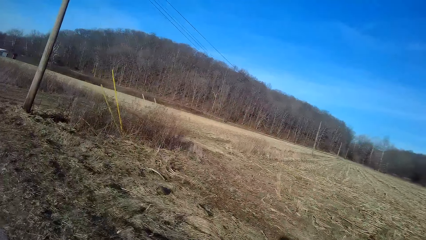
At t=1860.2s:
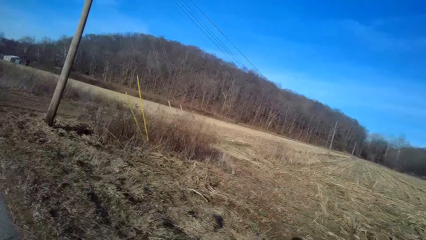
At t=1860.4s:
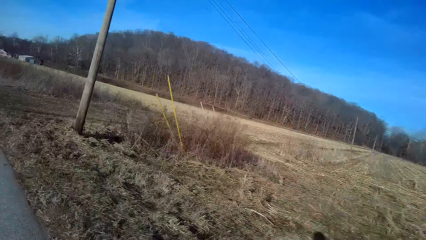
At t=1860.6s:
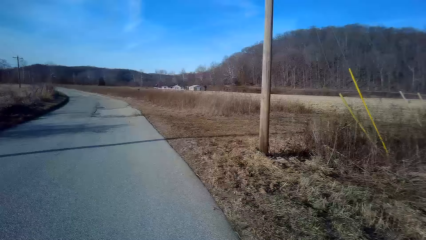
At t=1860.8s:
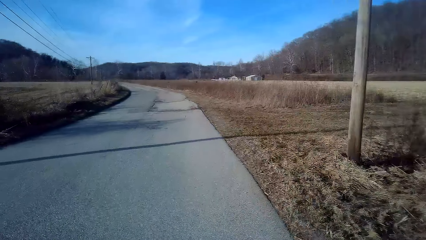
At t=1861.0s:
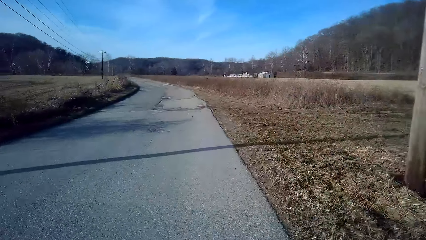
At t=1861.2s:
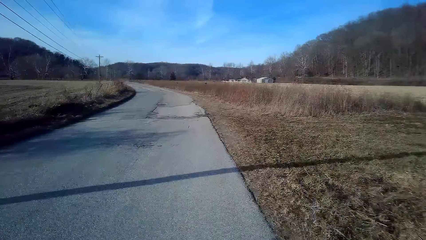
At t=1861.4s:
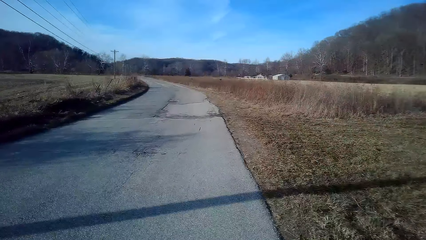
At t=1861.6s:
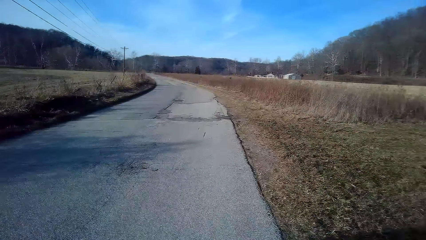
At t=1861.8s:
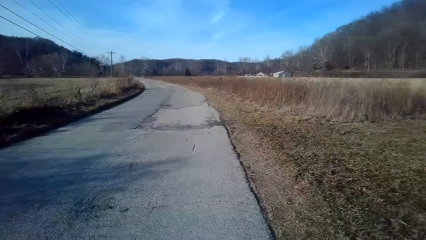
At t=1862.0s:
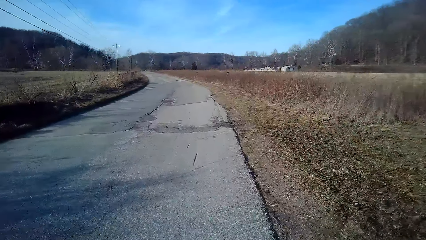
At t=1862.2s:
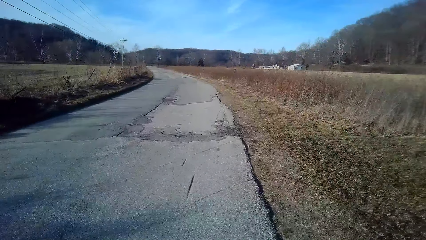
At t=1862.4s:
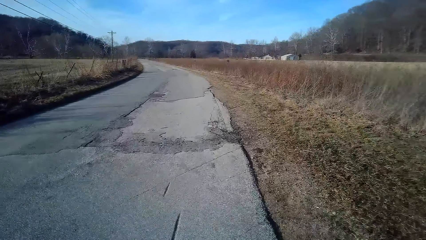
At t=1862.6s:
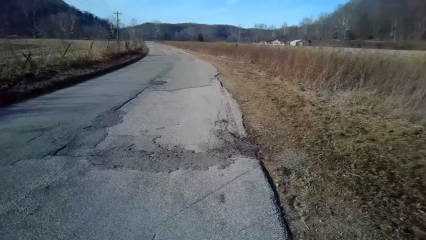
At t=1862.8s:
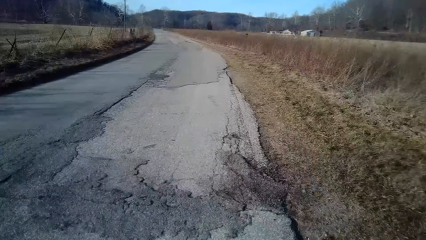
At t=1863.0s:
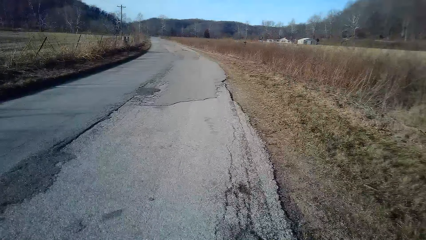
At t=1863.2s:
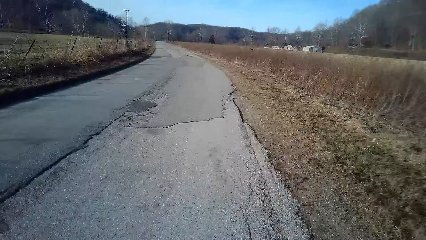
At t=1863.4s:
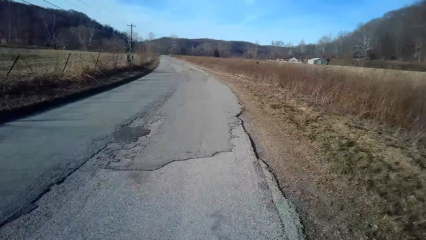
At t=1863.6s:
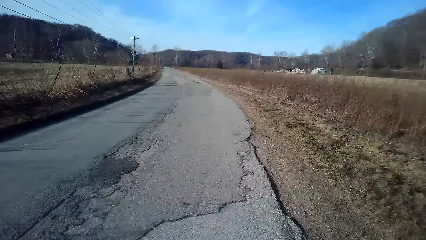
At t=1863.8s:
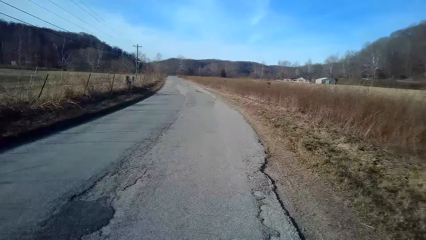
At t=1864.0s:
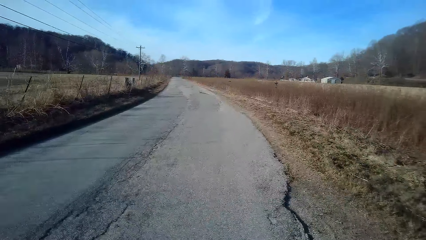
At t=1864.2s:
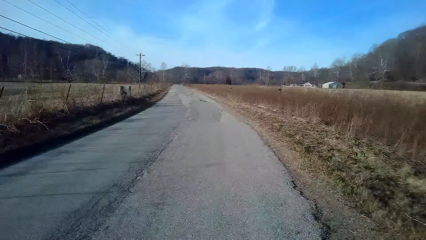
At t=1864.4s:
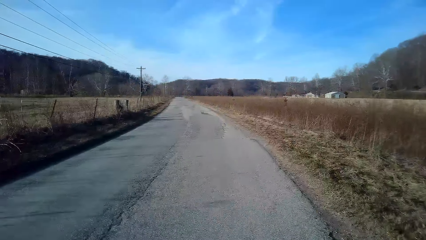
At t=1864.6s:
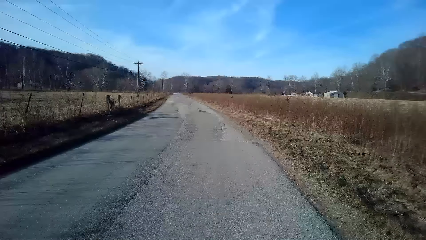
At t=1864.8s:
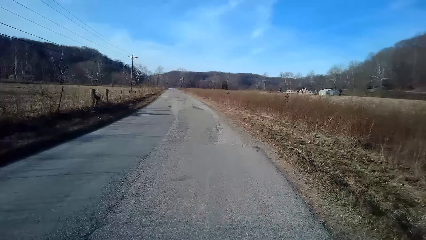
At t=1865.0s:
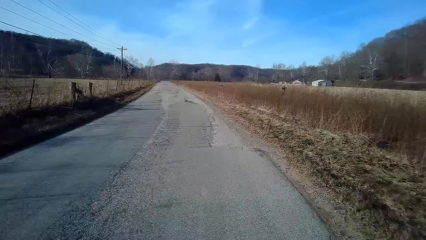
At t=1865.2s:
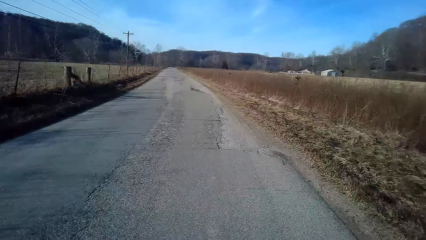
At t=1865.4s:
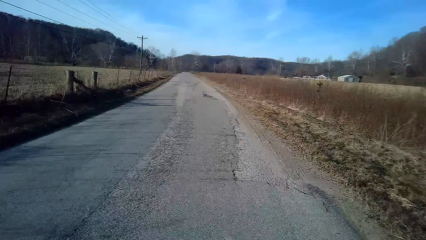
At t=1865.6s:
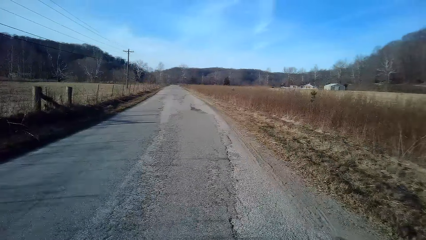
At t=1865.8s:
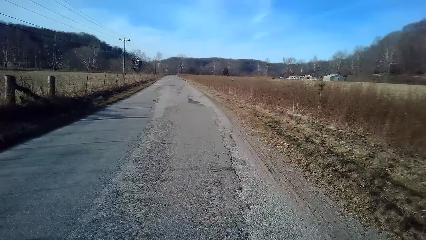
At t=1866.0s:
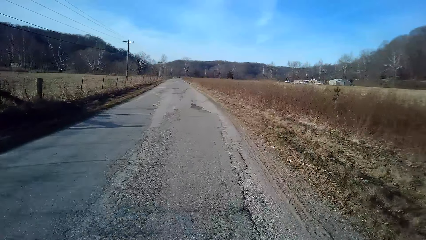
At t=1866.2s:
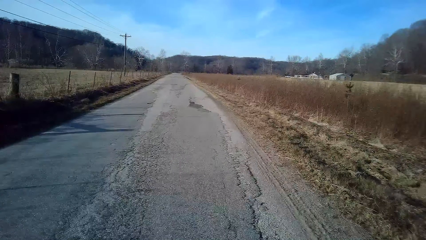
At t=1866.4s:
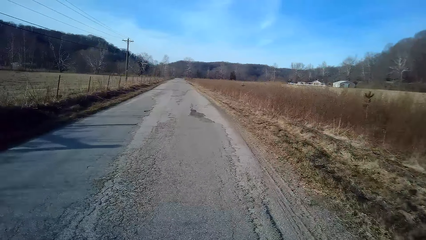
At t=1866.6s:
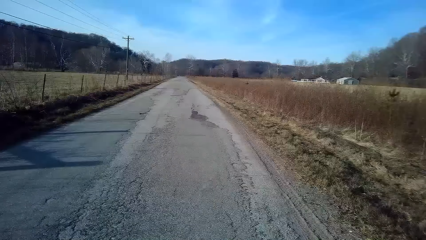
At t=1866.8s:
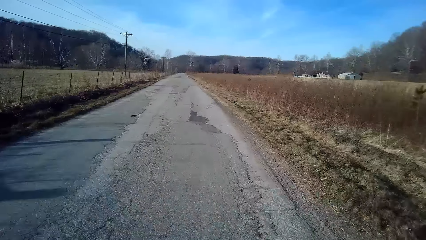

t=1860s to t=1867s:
The camera wearer turns to the side. They ride a bicycle on the road.

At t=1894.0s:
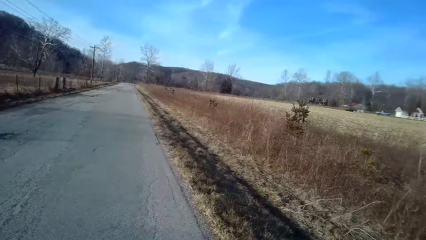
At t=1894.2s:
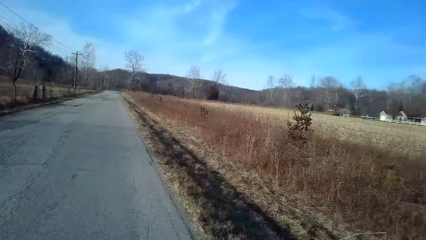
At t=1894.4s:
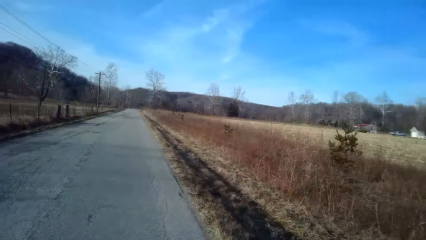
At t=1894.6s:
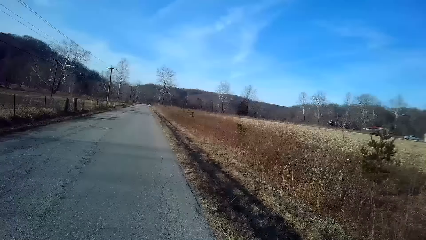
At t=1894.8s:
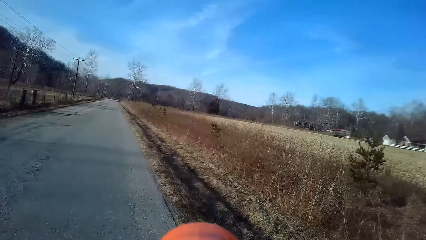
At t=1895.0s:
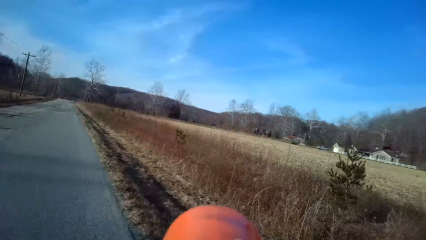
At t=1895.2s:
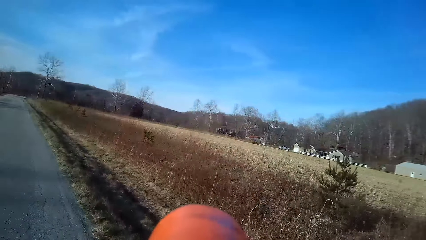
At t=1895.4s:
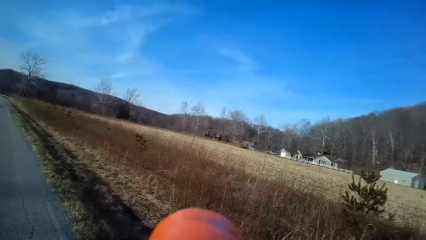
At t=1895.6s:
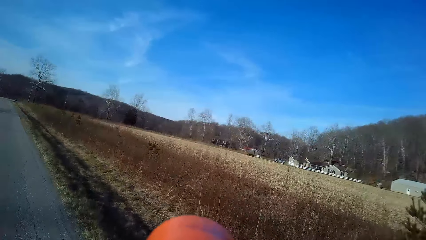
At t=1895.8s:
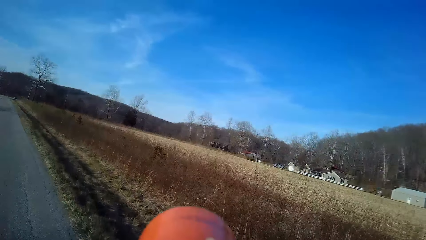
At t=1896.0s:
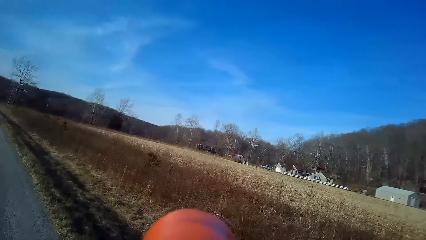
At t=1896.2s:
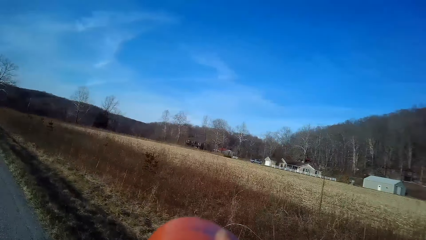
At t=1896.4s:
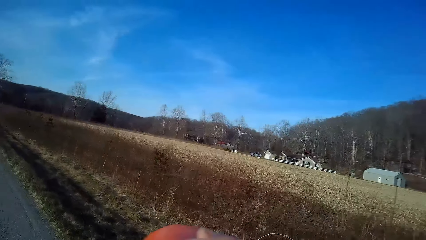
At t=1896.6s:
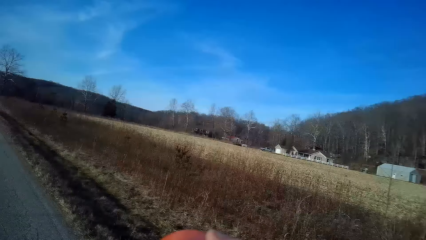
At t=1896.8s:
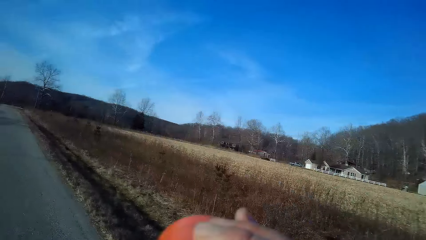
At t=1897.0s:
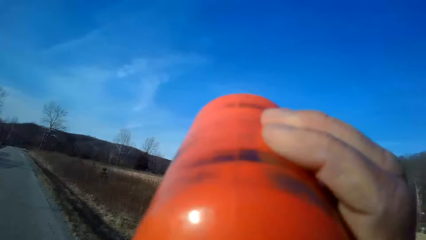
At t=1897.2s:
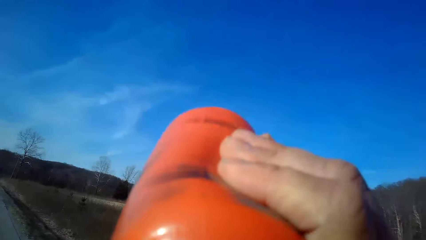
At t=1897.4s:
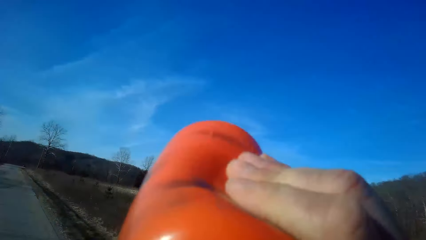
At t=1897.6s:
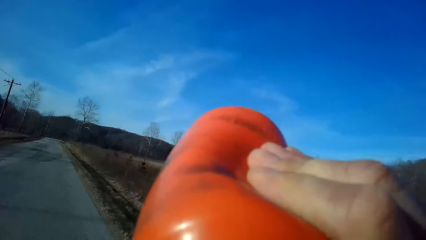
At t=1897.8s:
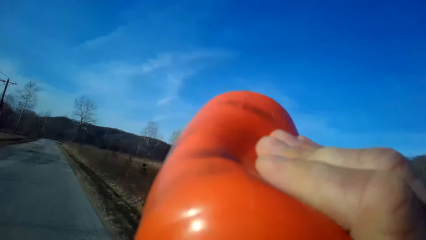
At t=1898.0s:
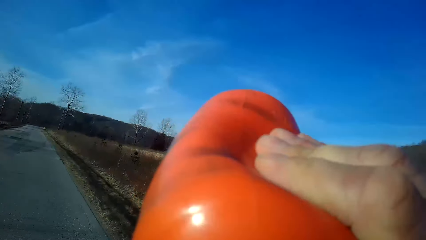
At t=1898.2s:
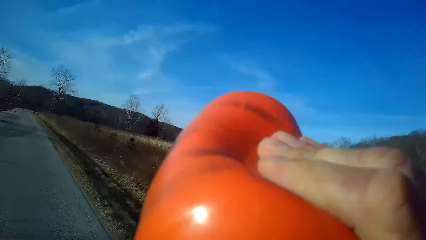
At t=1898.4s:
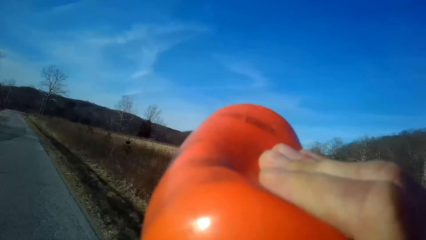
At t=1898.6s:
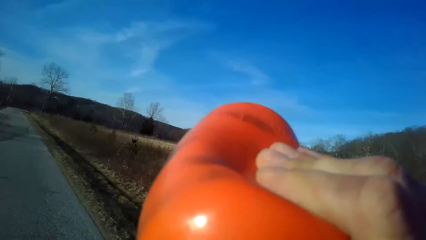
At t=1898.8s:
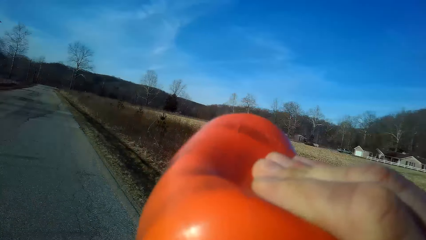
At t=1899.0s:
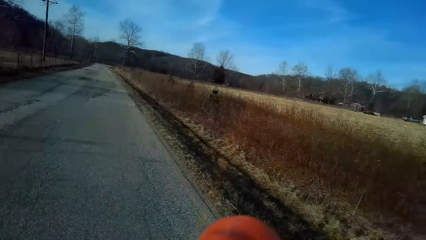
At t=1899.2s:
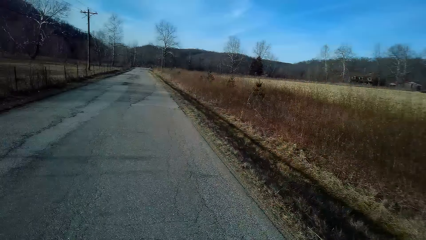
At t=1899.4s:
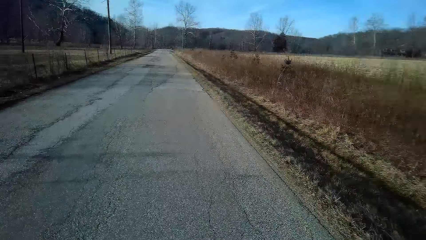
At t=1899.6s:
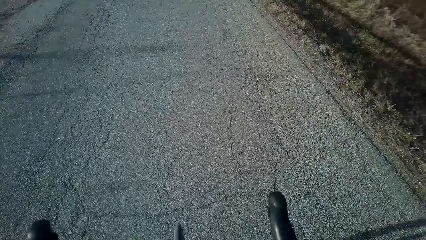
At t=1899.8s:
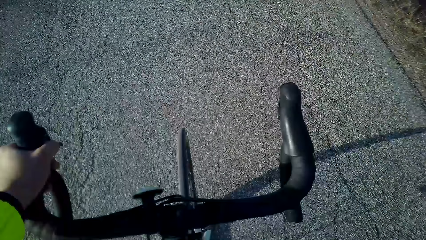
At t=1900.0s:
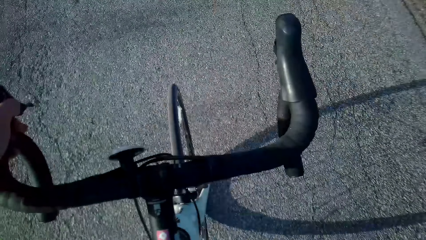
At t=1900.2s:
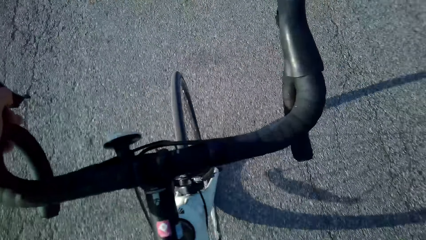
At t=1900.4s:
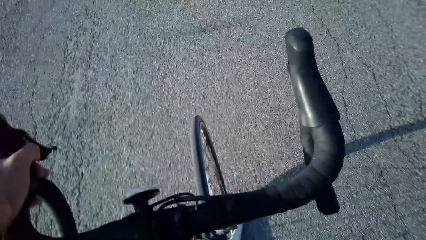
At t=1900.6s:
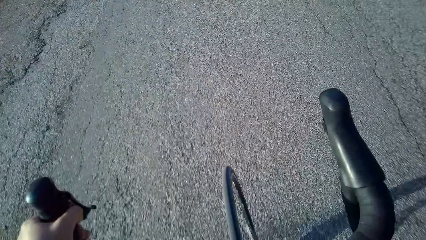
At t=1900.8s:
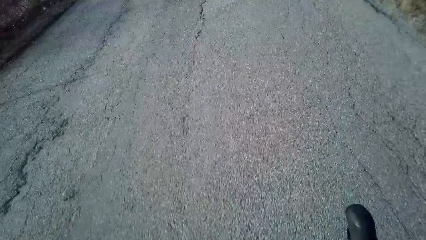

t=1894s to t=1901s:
The camera wearer drinks water.
